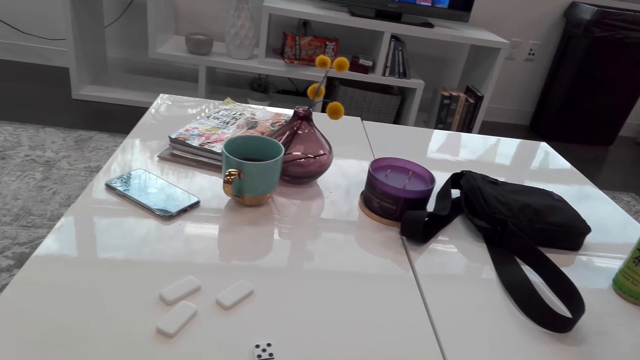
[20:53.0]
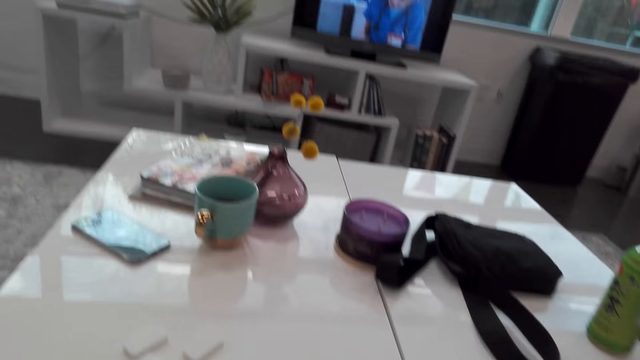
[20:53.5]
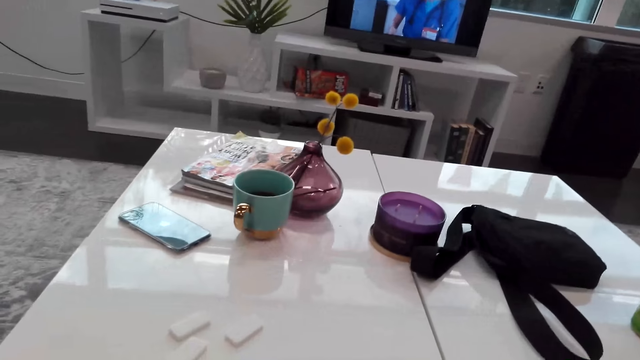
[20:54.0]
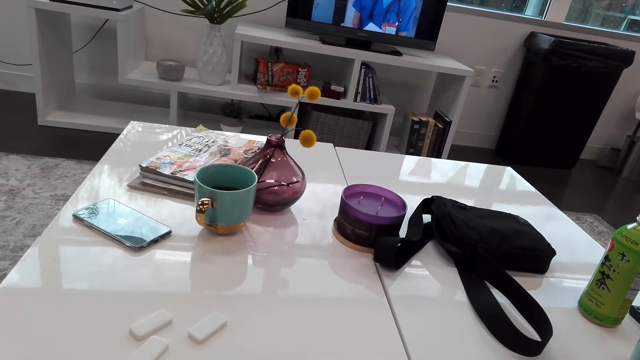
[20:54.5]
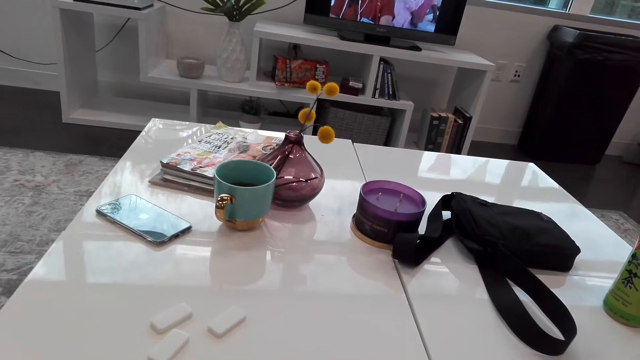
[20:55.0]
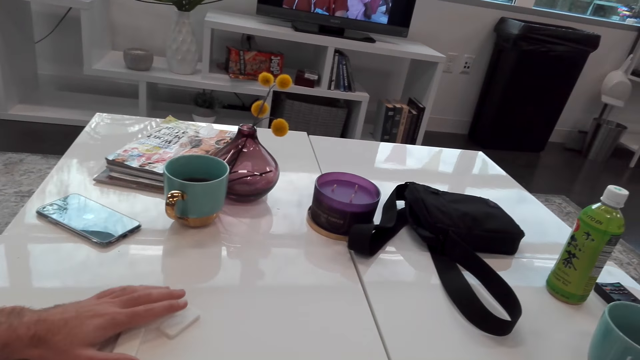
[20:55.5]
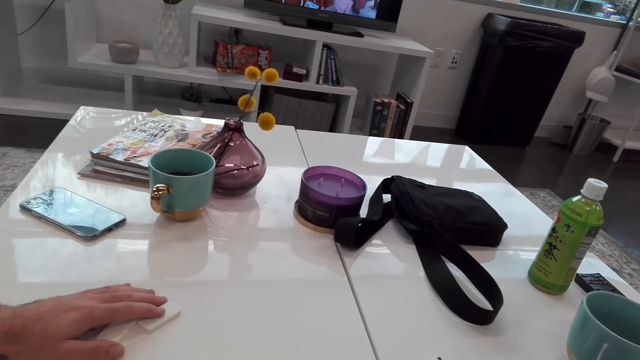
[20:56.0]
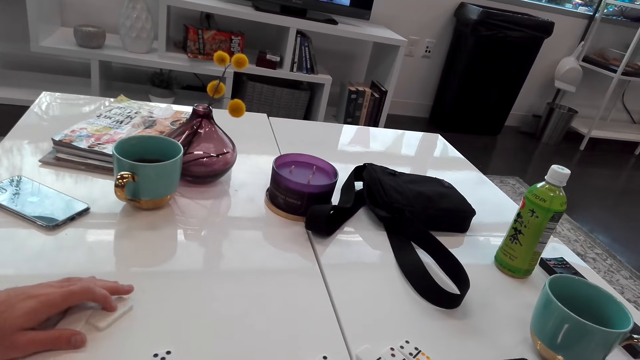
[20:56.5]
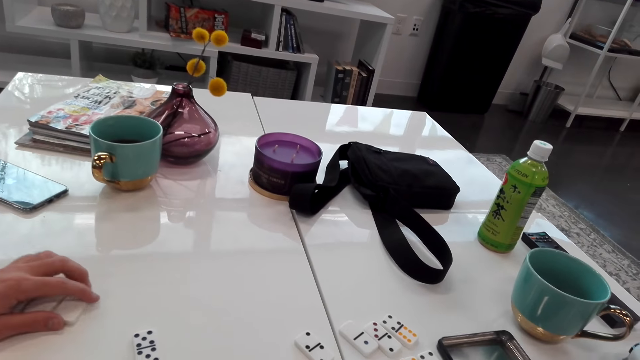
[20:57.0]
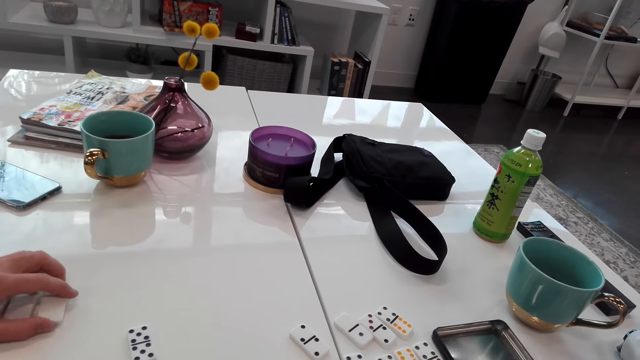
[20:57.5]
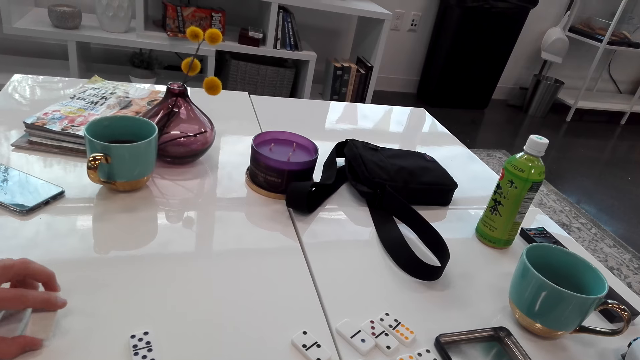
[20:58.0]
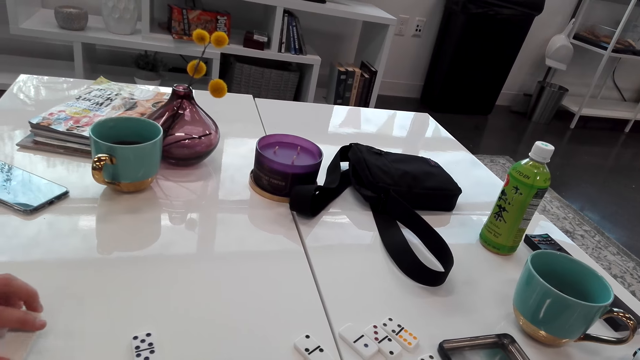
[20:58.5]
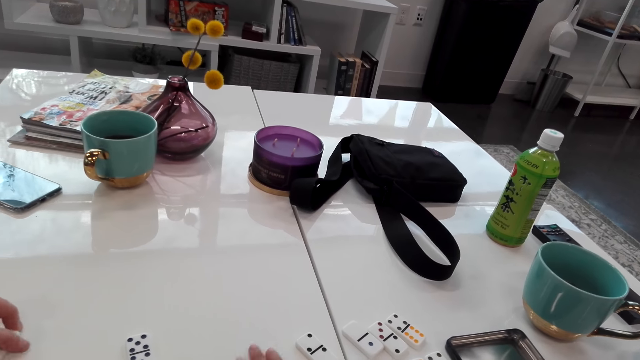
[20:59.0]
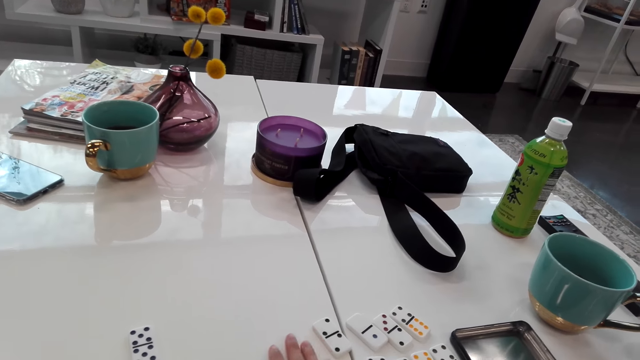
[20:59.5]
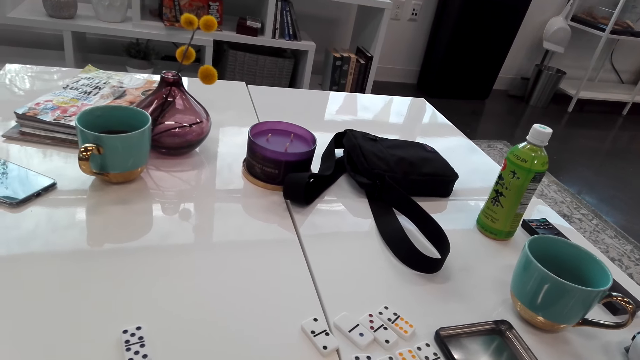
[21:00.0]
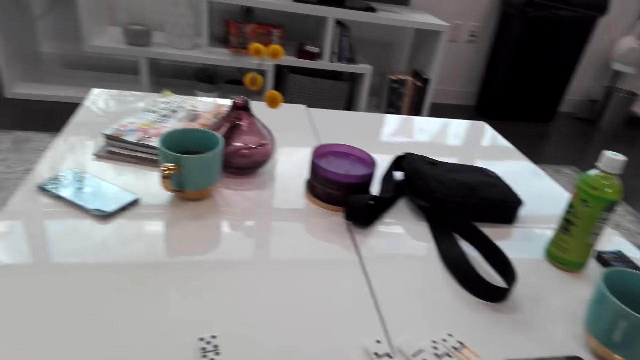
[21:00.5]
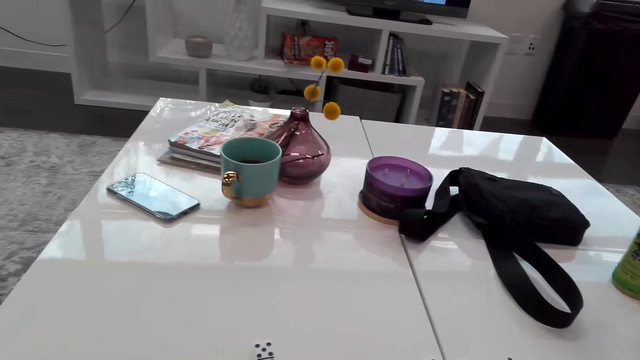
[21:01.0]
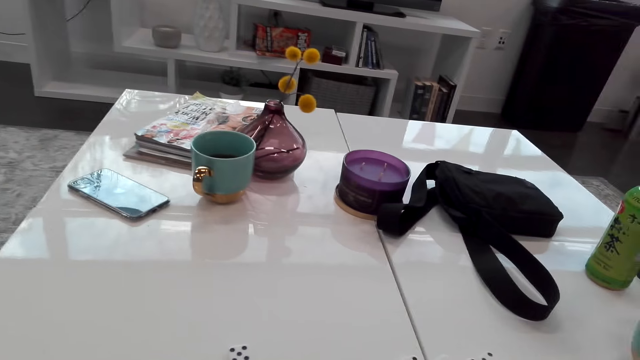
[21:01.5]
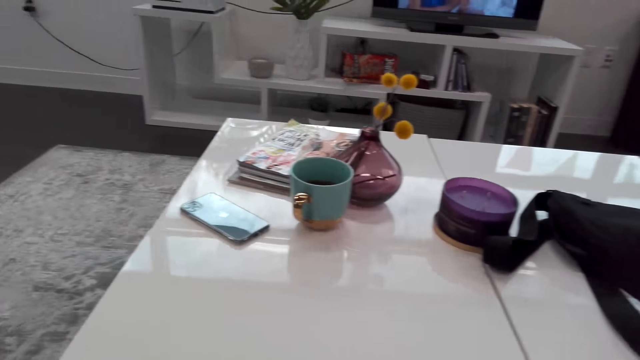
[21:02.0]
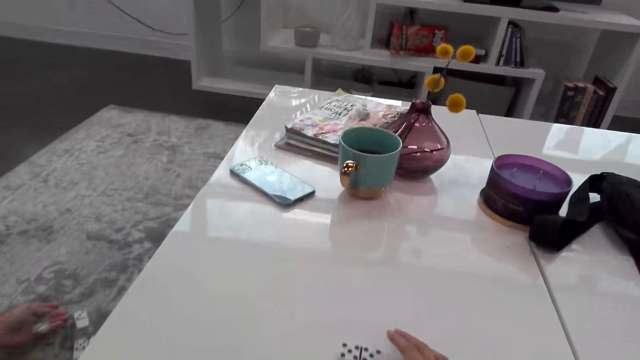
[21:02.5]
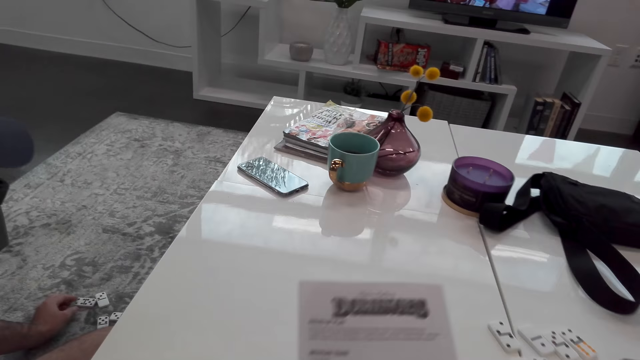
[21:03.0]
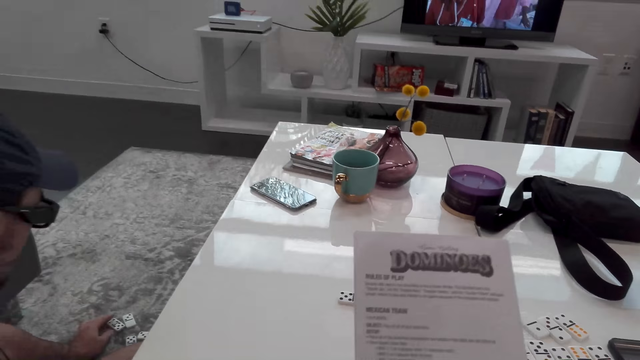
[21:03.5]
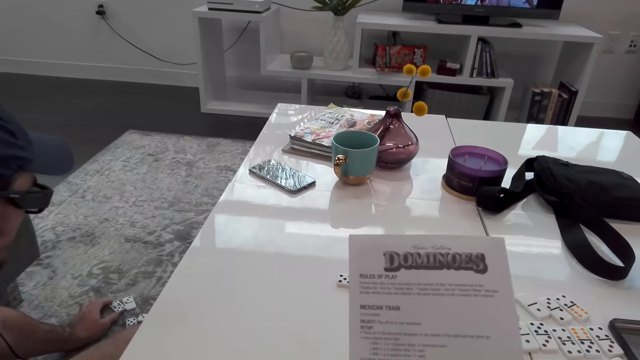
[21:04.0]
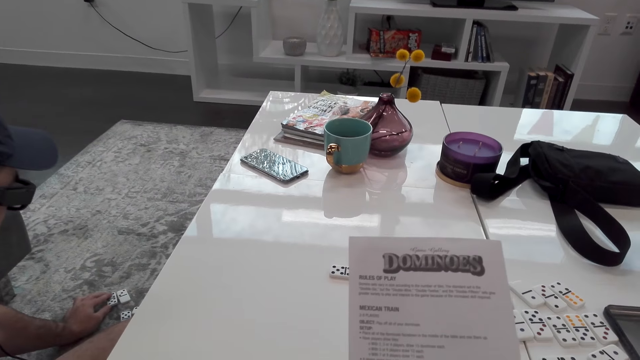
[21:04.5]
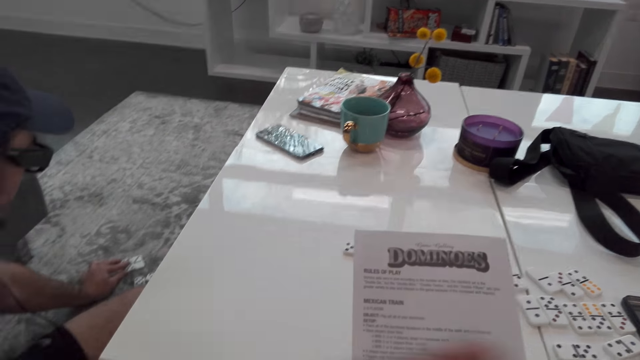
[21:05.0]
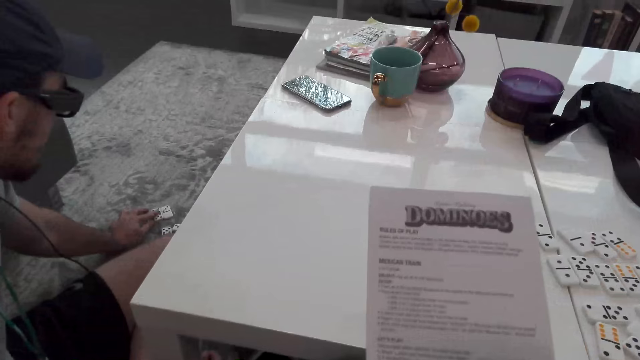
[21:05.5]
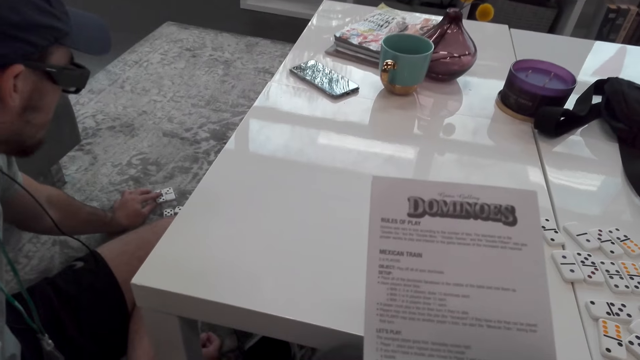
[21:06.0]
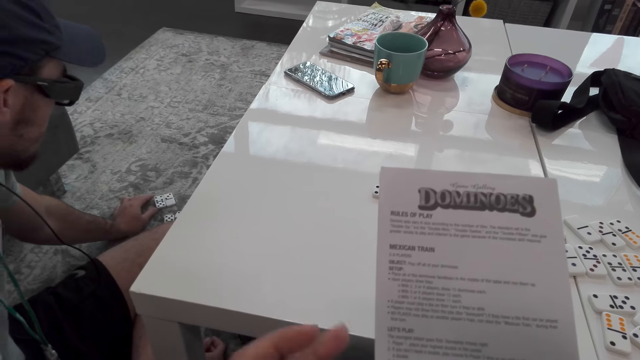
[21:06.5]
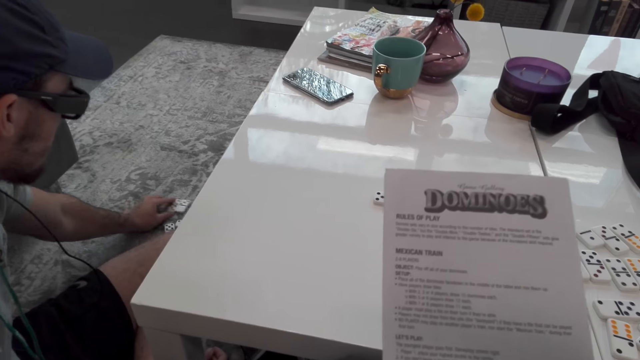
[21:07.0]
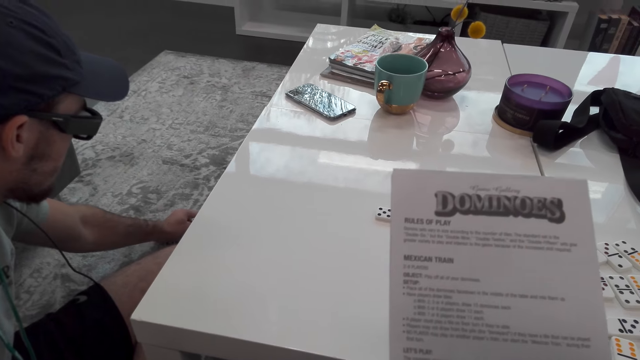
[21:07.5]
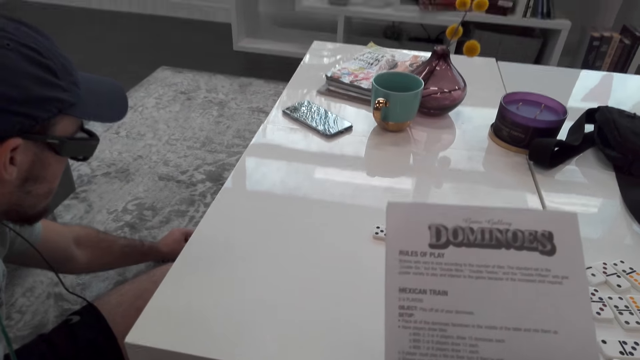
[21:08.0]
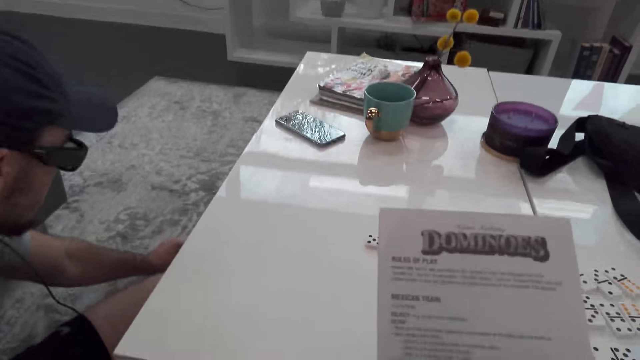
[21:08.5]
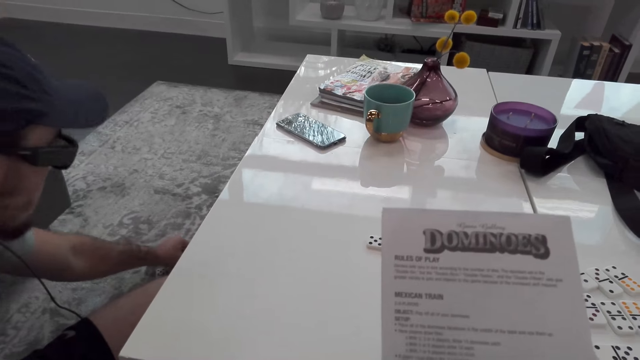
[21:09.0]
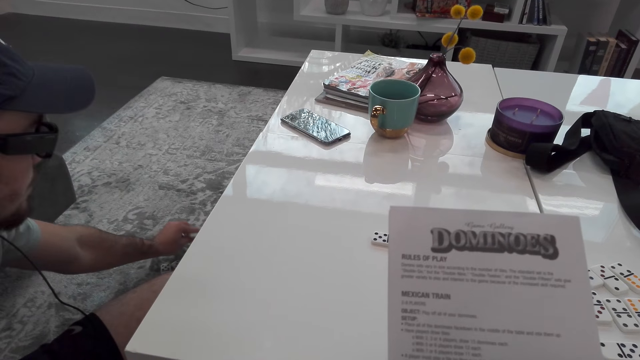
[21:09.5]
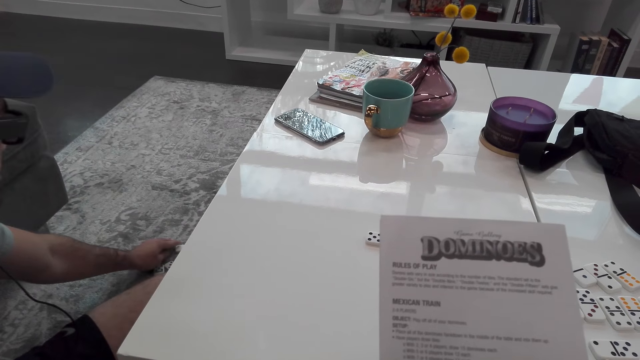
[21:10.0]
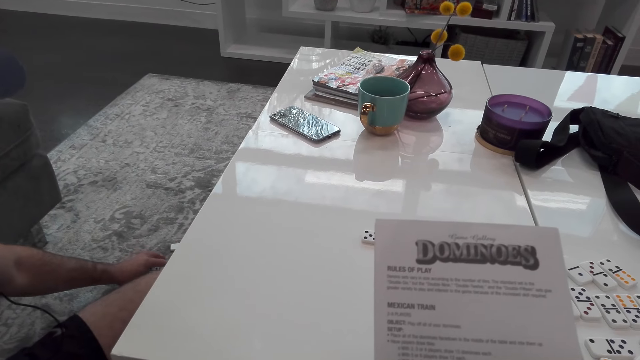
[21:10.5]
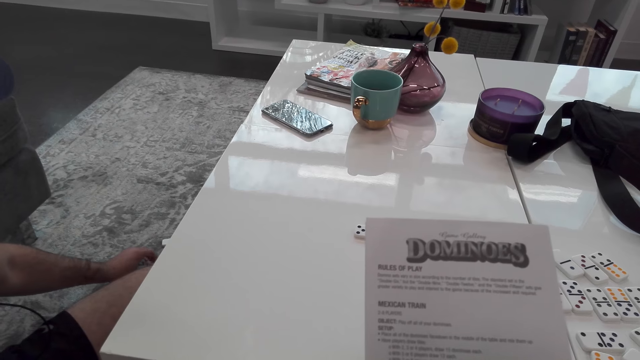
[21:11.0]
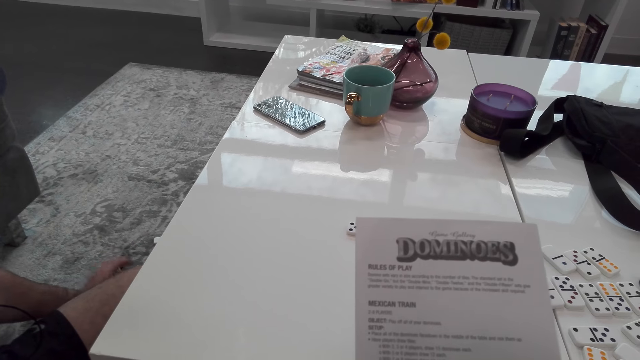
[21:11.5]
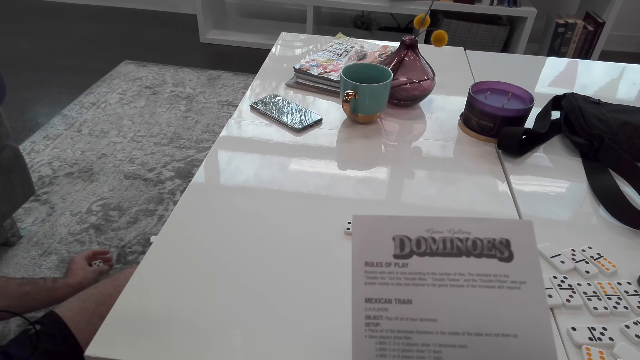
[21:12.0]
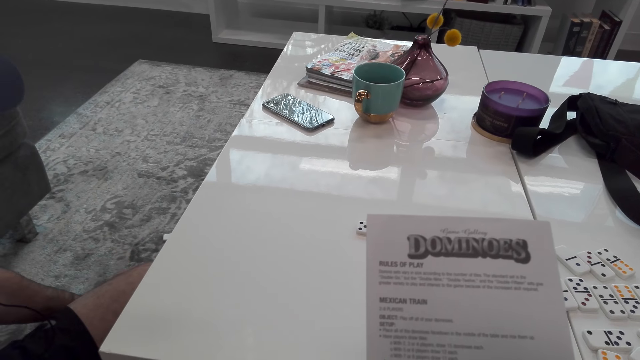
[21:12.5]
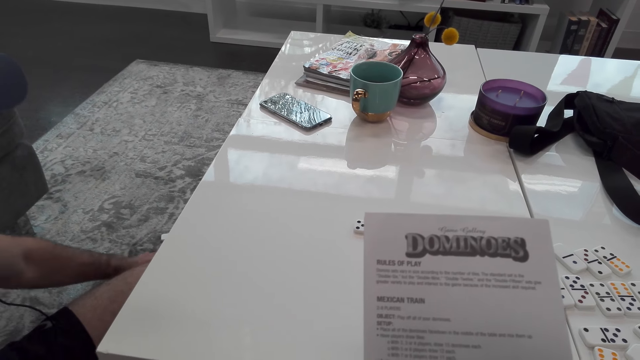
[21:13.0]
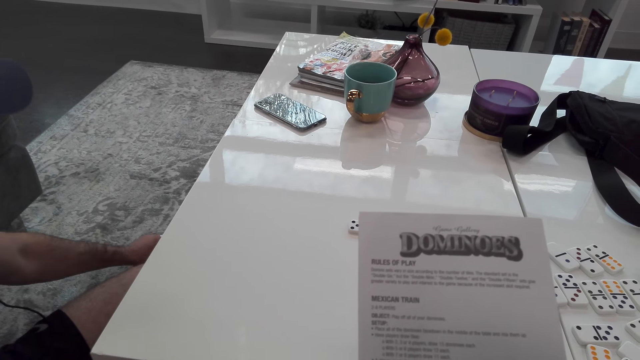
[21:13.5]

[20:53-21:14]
The camera wearer stares at the domino players. They stare at the instruction book. A person moves dominoes blocks on the floor. The person touches the domino player.
